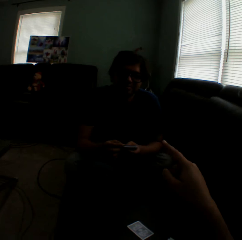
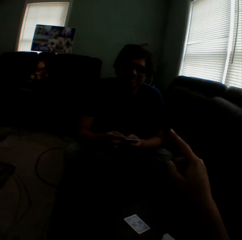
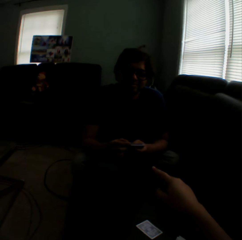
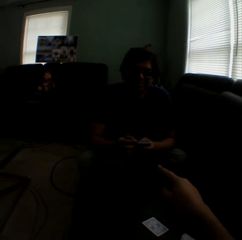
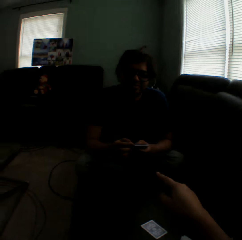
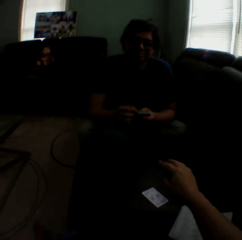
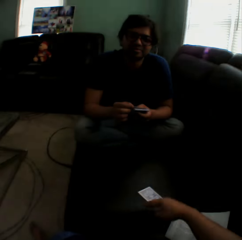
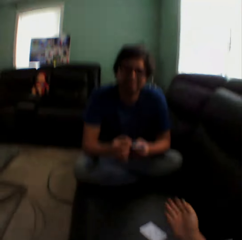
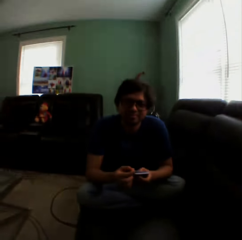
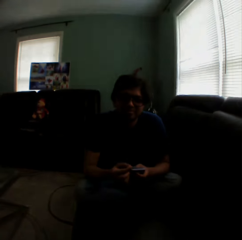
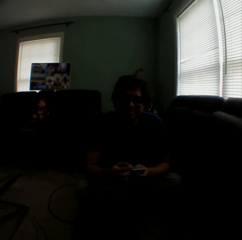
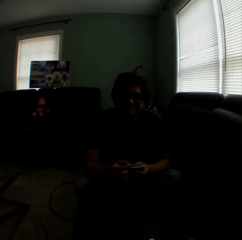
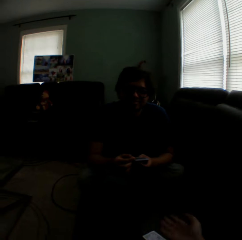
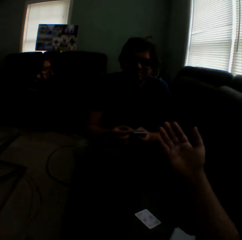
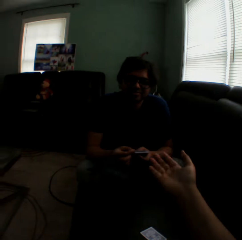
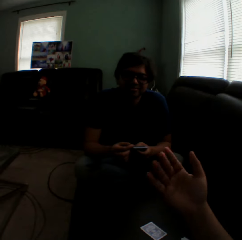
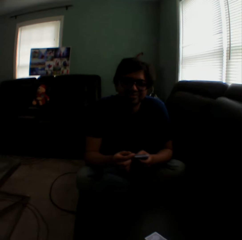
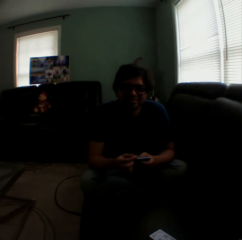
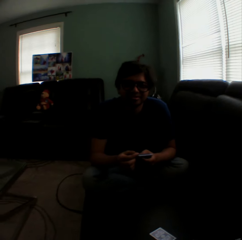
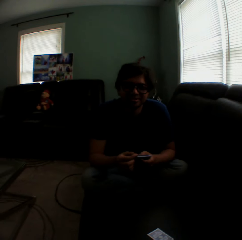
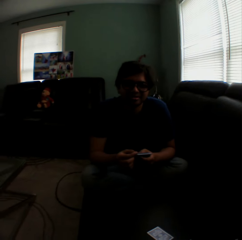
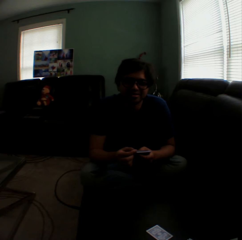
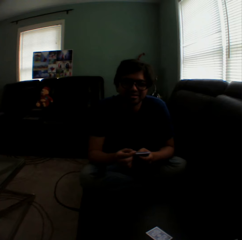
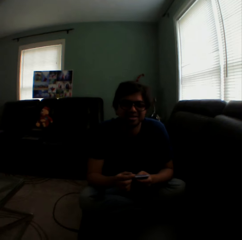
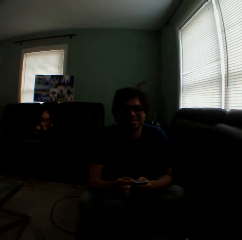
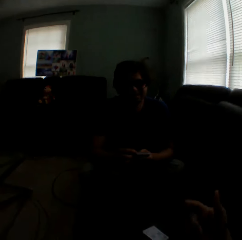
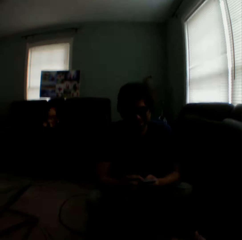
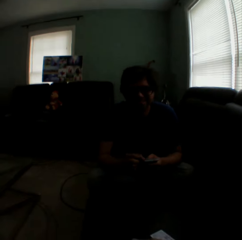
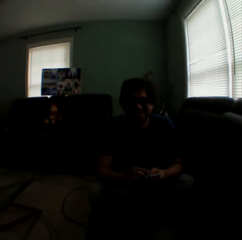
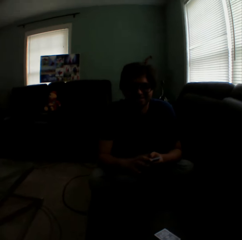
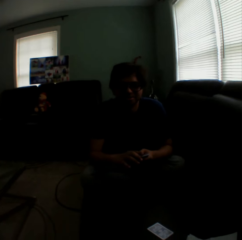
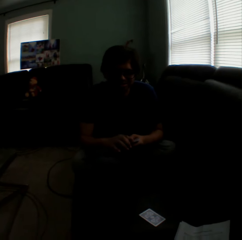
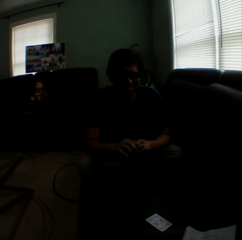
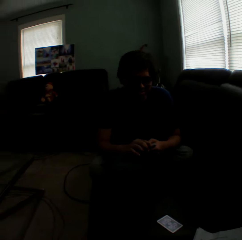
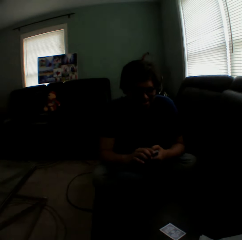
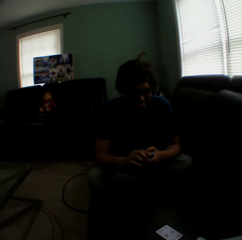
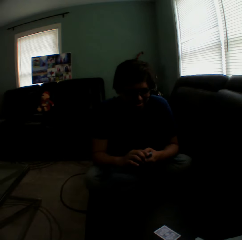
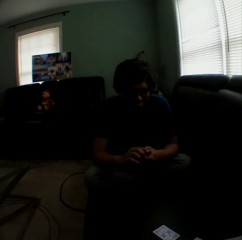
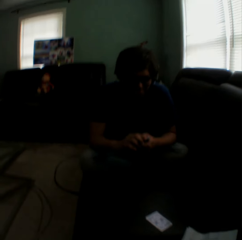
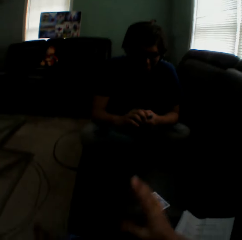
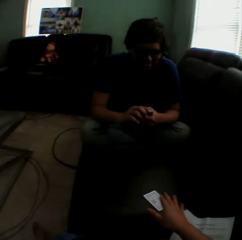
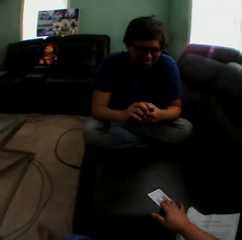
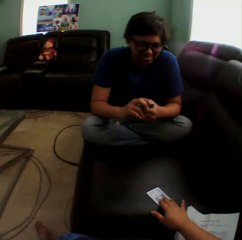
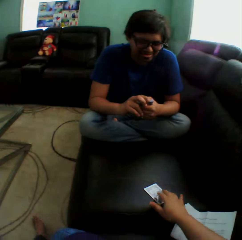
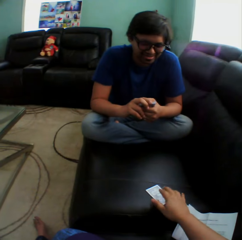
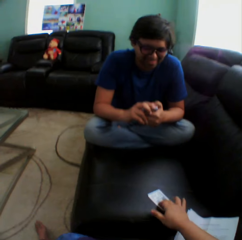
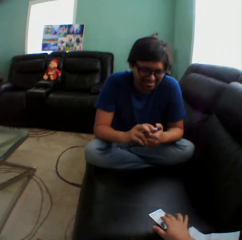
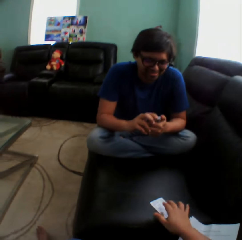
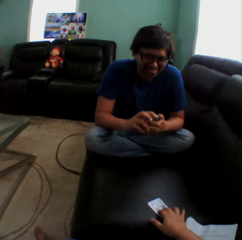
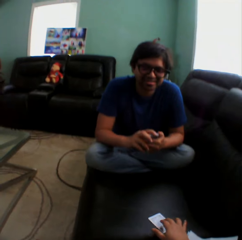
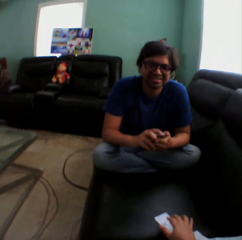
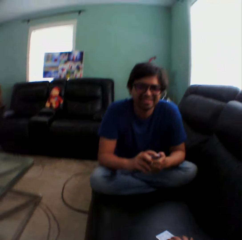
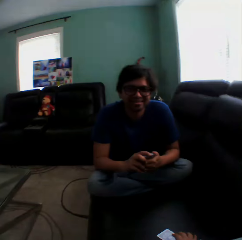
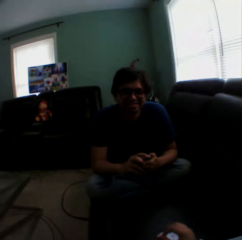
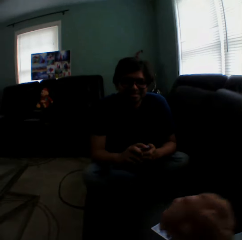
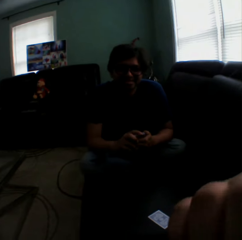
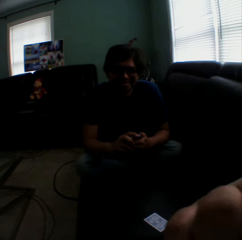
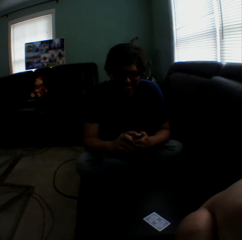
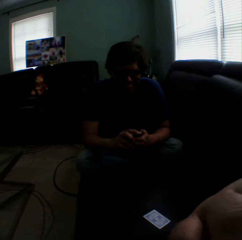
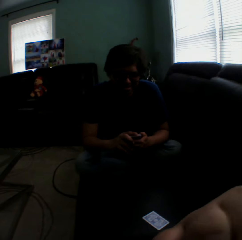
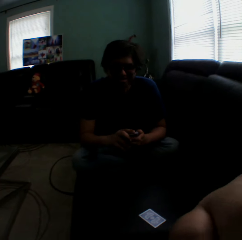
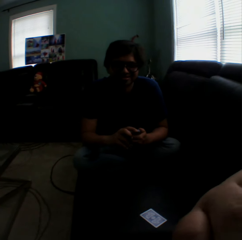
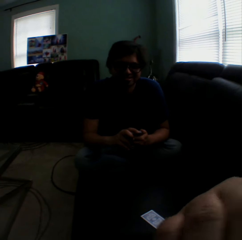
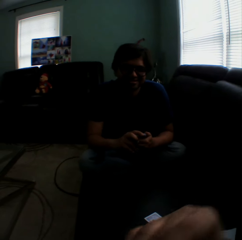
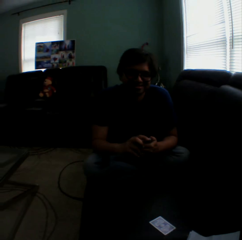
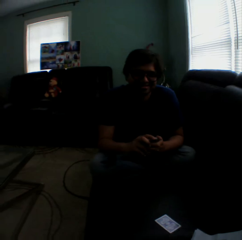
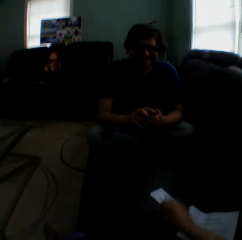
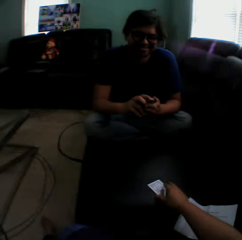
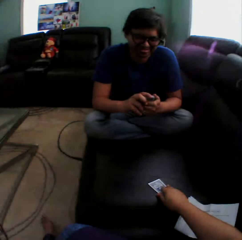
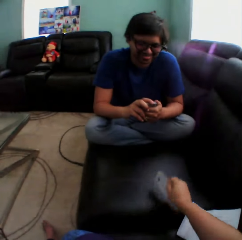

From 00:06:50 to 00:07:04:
The camera wearer points a finger, moves a hand around, turns to the side, and sways a hand. A man holds playing cards. The camera wearer turns to the side. They hold a playing card on the couch and touch the card on the couch. They turn to the side and touch the face.

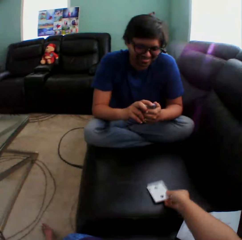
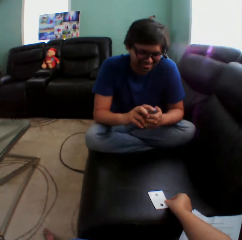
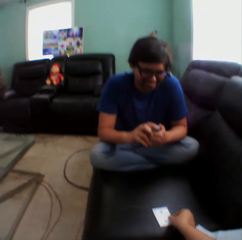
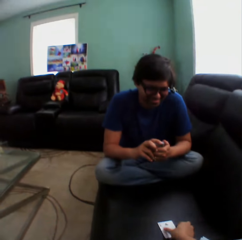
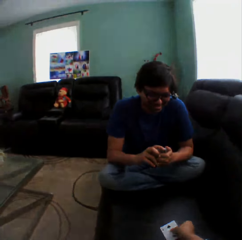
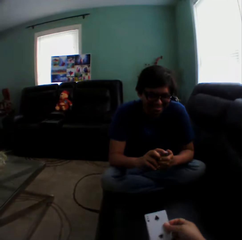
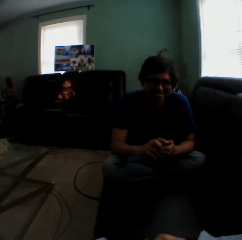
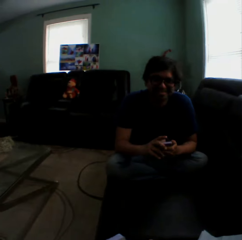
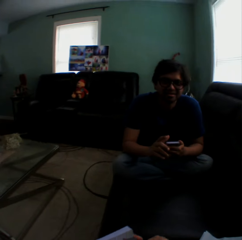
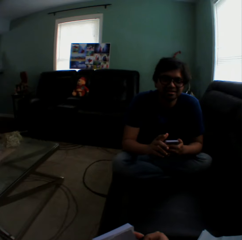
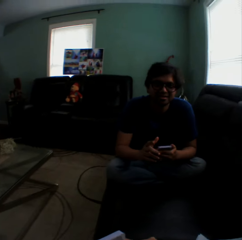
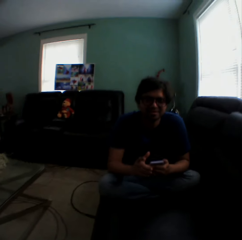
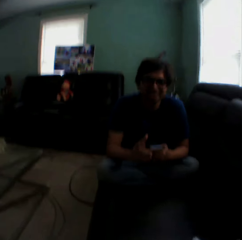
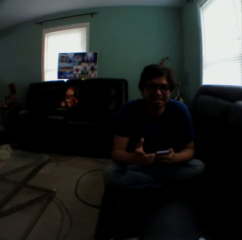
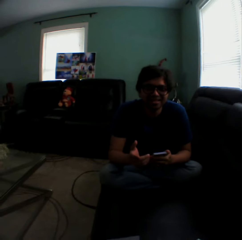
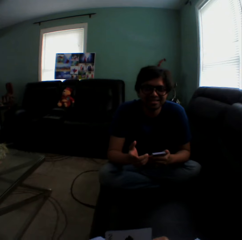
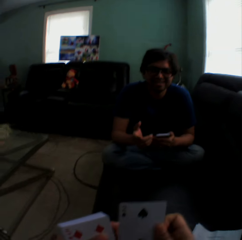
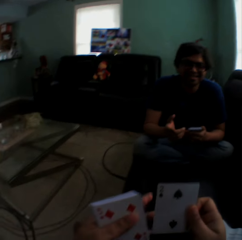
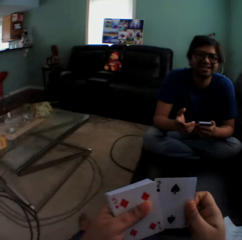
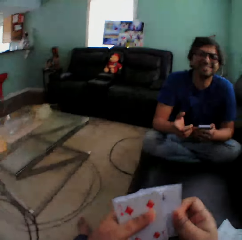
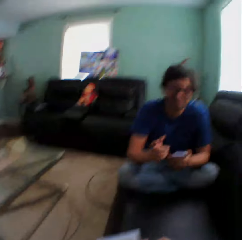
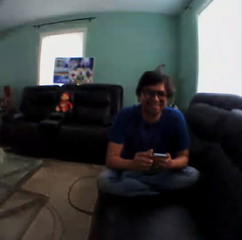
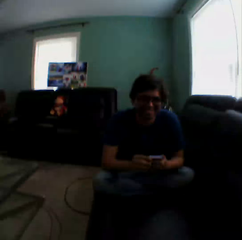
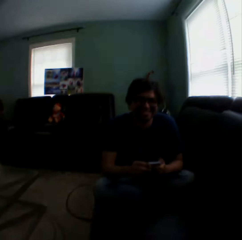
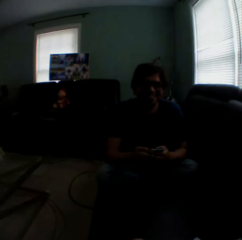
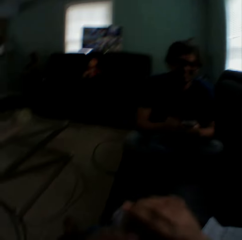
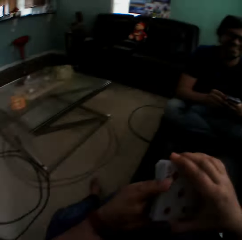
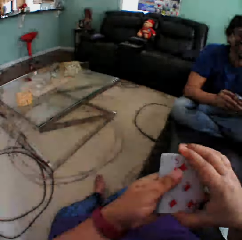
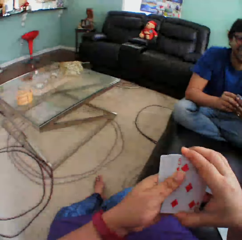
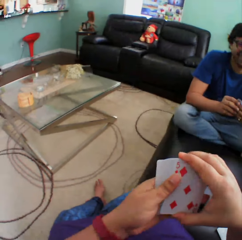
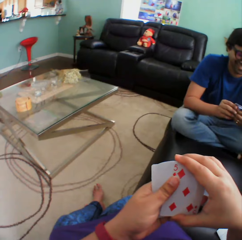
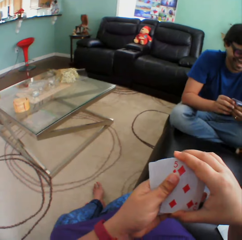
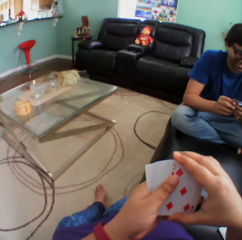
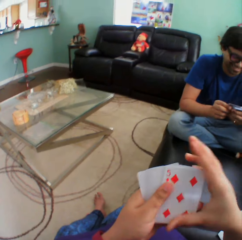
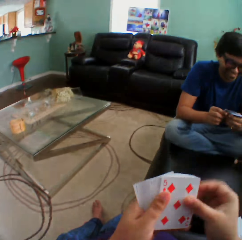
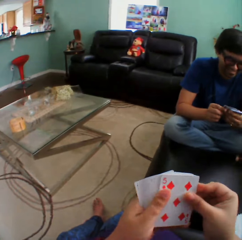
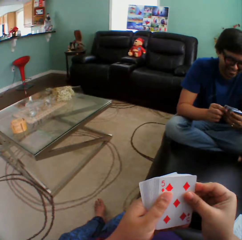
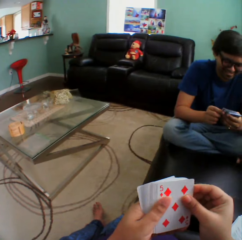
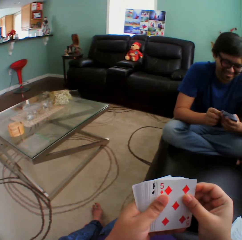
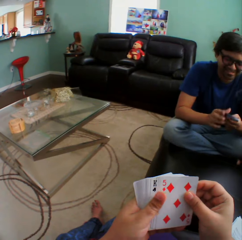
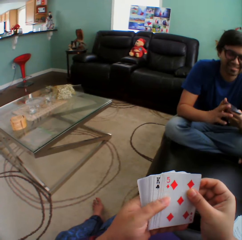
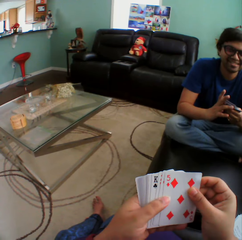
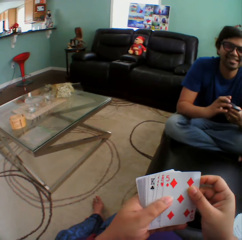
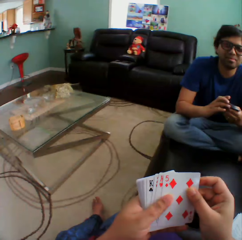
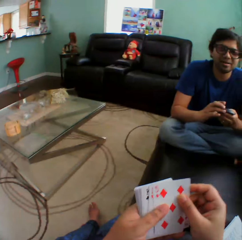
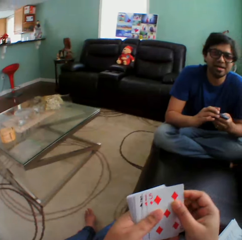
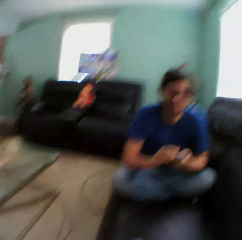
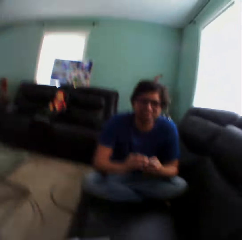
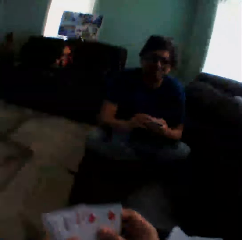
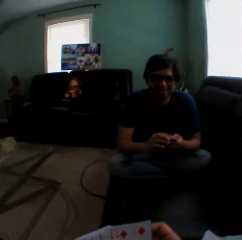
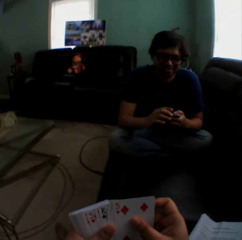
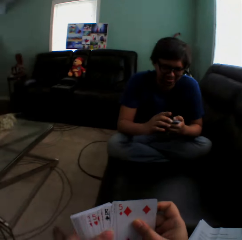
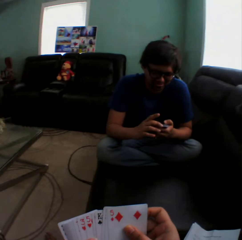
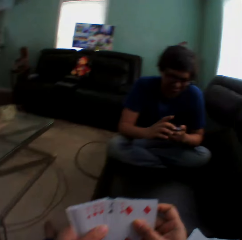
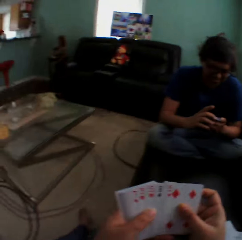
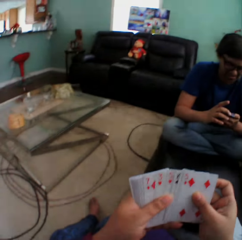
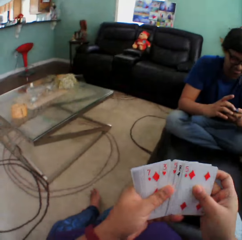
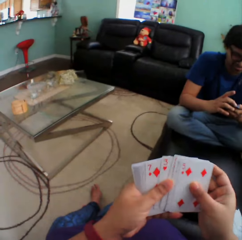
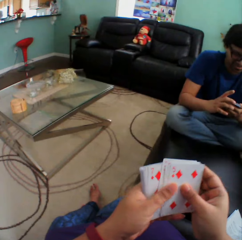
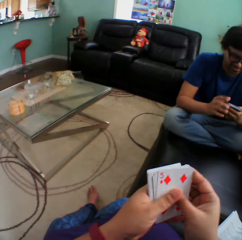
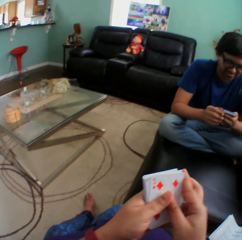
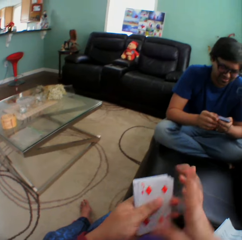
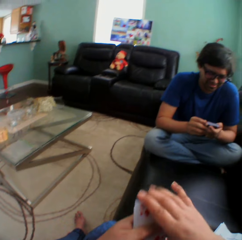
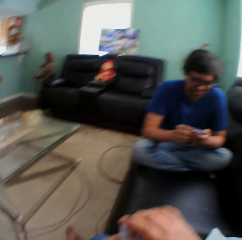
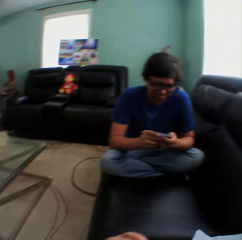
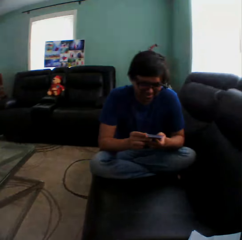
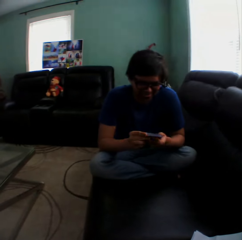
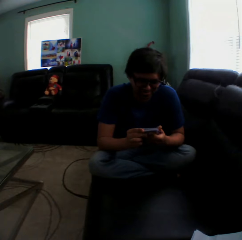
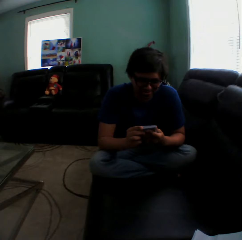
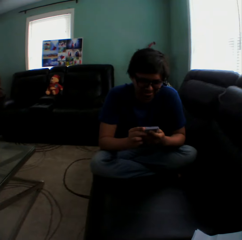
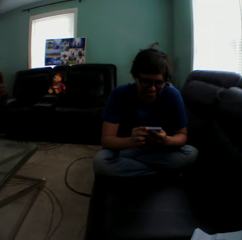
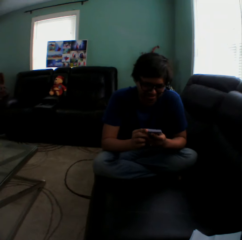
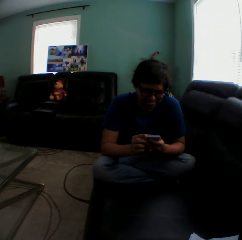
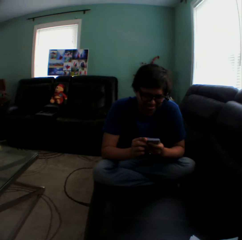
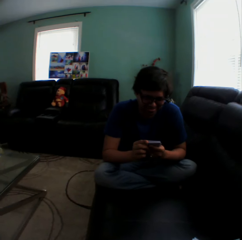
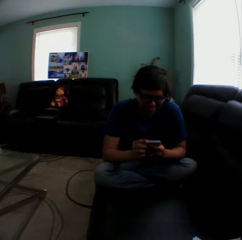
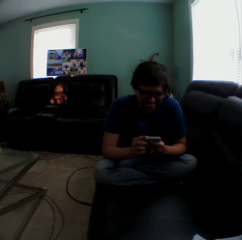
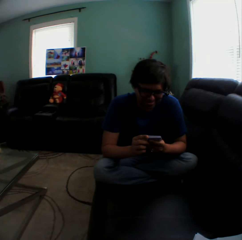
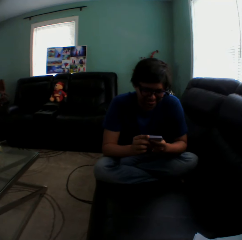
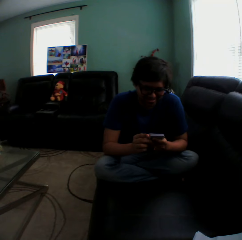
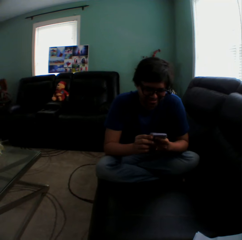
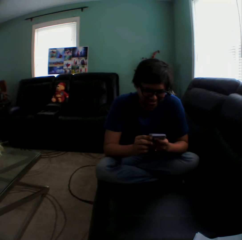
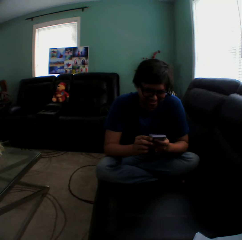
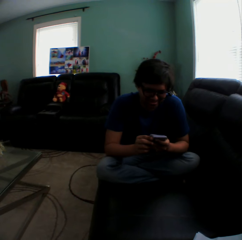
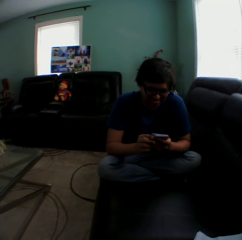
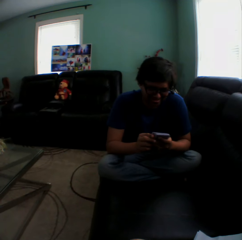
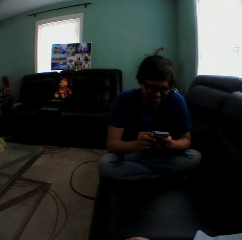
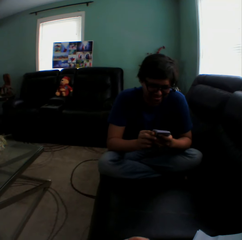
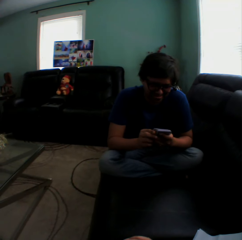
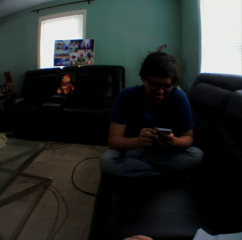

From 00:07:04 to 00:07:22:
The camera wearer turns a card on the couch. They hold a playing card, put the playing card on the couch, pick a card on the couch, and turn to the side. A person lifts a hand. The camera wearer holds playing cards and turns to the side. The person holds playing cards. The camera wearer turns to the side, holds playing cards, and arranges cards in a hand. The person arranges cards in a hand and holds playing cards. The camera wearer turns to the side, holds playing cards, and turns to the side. The person holds playing cards.
